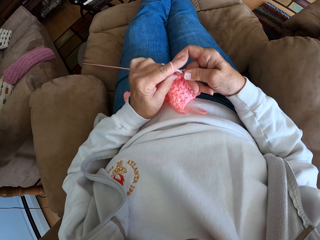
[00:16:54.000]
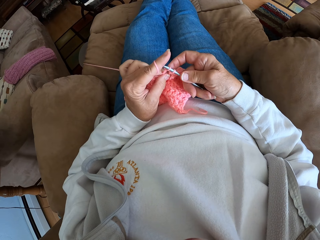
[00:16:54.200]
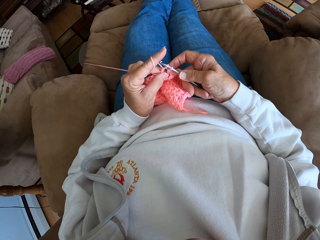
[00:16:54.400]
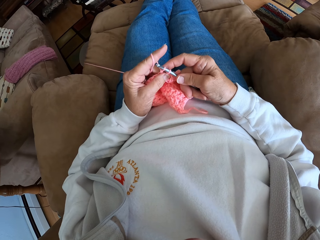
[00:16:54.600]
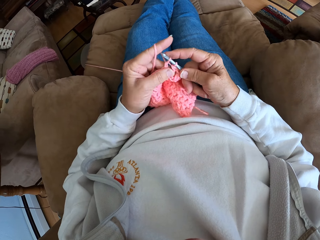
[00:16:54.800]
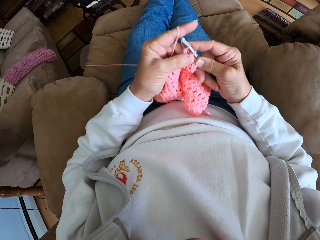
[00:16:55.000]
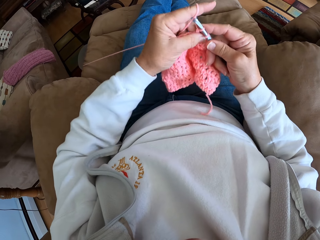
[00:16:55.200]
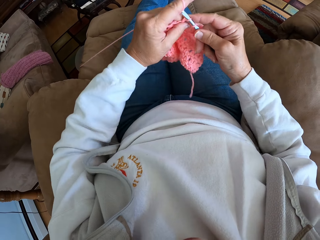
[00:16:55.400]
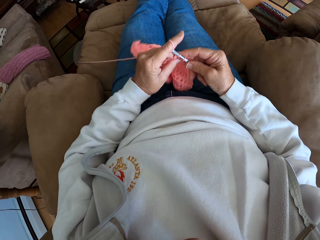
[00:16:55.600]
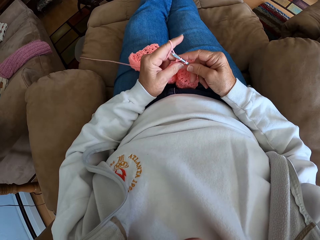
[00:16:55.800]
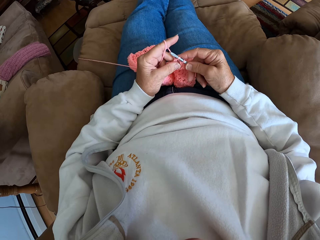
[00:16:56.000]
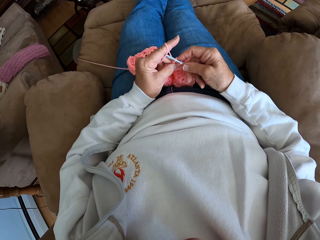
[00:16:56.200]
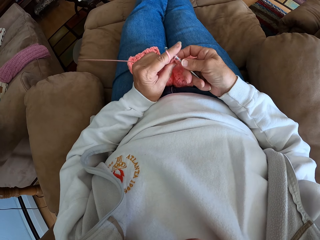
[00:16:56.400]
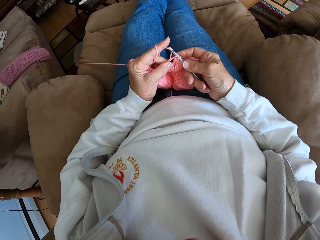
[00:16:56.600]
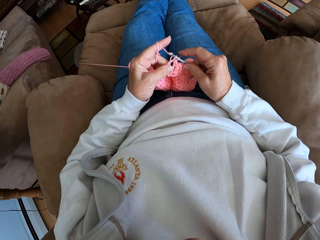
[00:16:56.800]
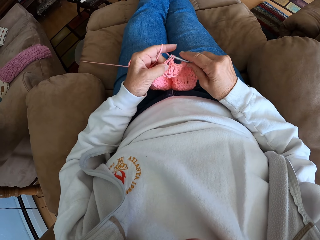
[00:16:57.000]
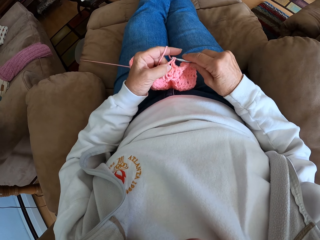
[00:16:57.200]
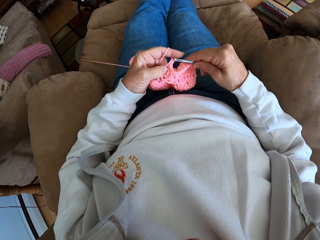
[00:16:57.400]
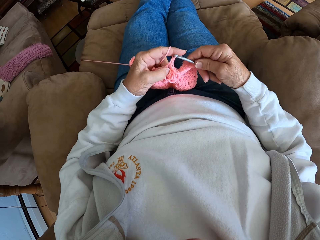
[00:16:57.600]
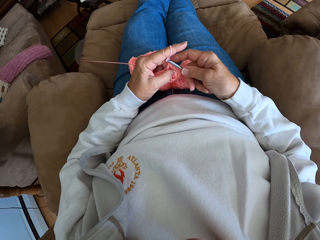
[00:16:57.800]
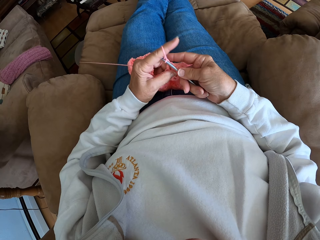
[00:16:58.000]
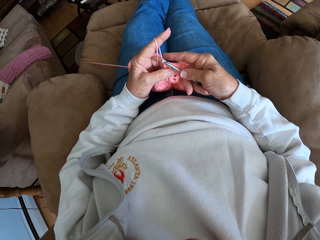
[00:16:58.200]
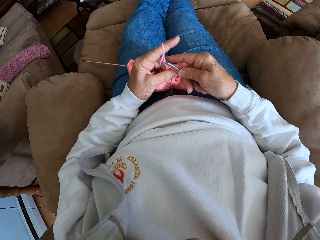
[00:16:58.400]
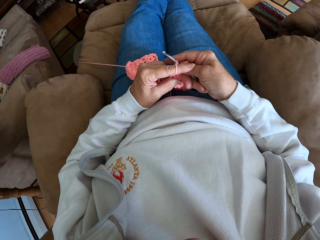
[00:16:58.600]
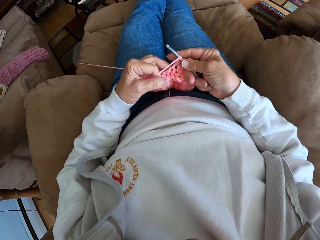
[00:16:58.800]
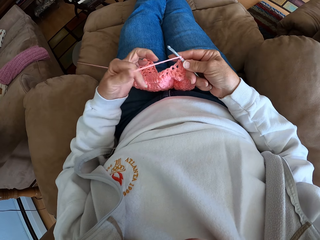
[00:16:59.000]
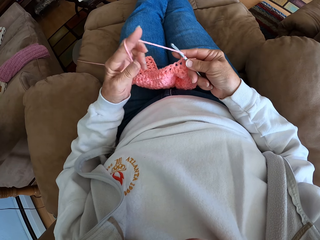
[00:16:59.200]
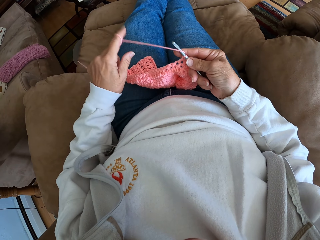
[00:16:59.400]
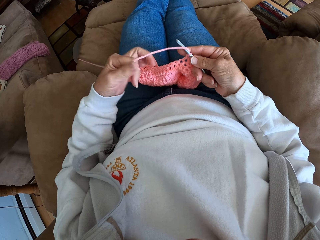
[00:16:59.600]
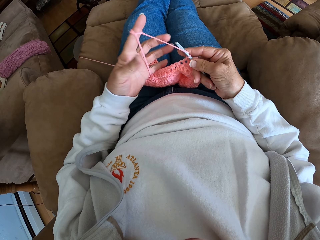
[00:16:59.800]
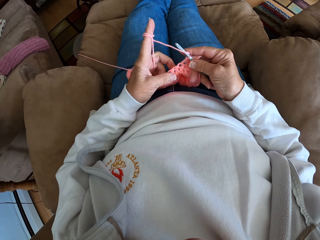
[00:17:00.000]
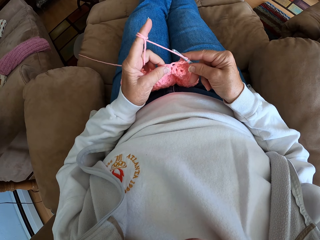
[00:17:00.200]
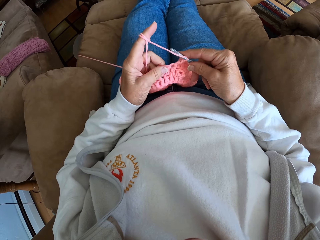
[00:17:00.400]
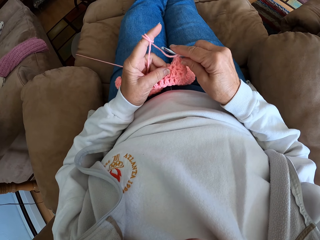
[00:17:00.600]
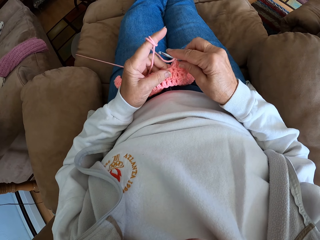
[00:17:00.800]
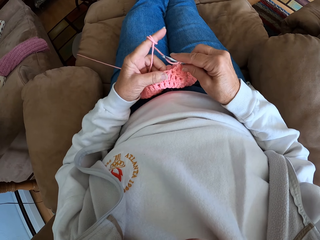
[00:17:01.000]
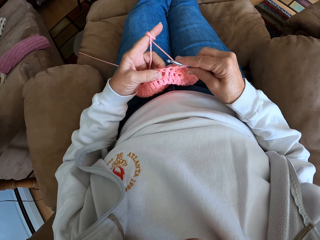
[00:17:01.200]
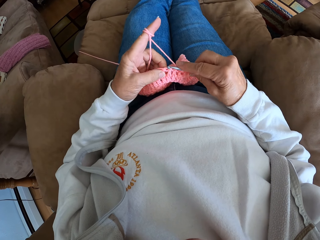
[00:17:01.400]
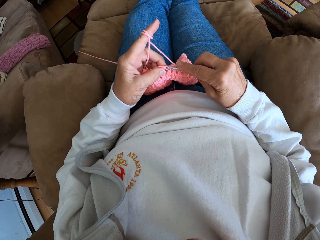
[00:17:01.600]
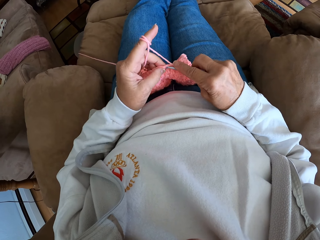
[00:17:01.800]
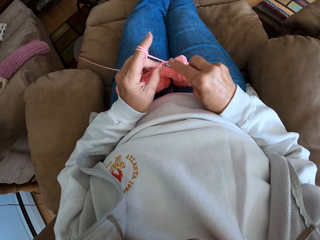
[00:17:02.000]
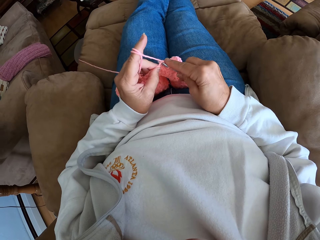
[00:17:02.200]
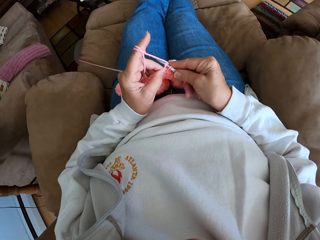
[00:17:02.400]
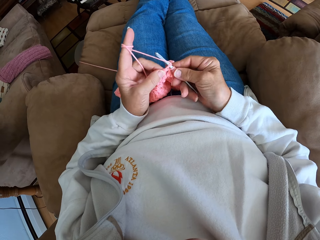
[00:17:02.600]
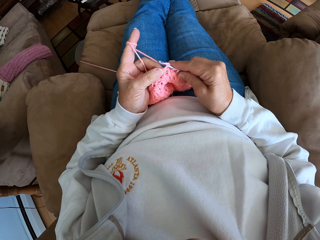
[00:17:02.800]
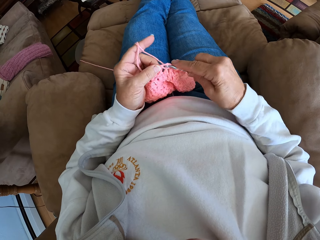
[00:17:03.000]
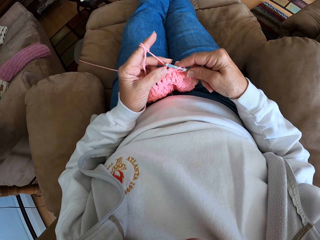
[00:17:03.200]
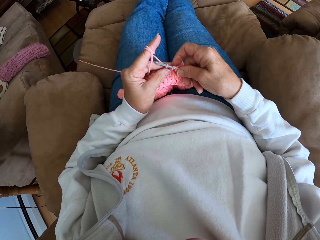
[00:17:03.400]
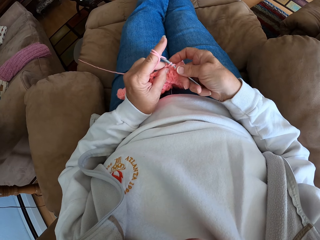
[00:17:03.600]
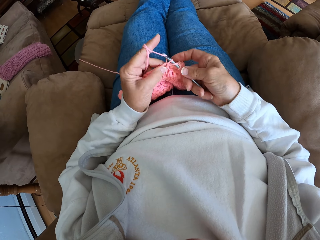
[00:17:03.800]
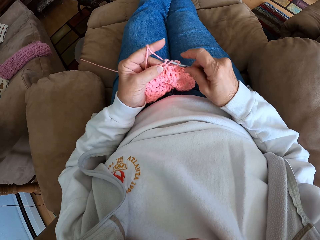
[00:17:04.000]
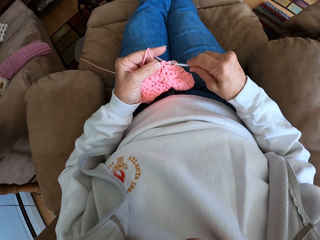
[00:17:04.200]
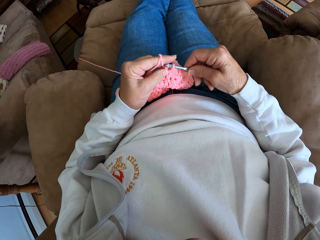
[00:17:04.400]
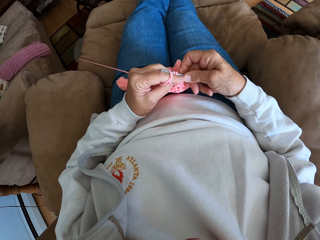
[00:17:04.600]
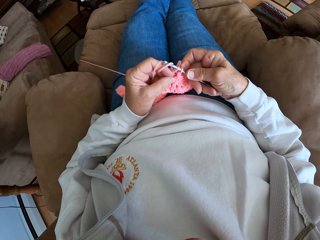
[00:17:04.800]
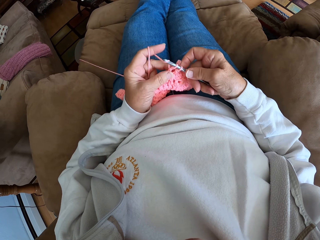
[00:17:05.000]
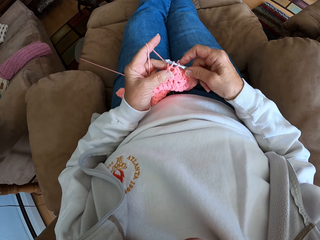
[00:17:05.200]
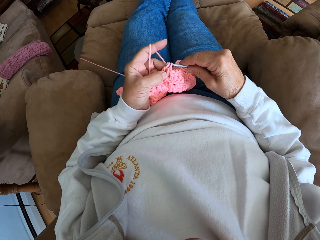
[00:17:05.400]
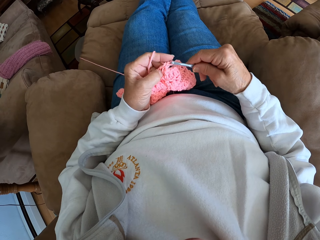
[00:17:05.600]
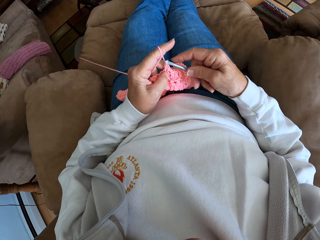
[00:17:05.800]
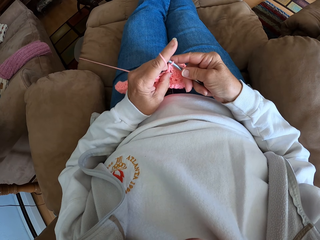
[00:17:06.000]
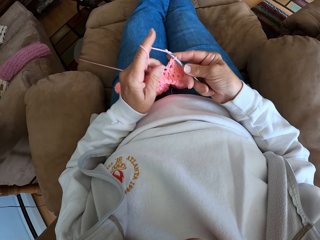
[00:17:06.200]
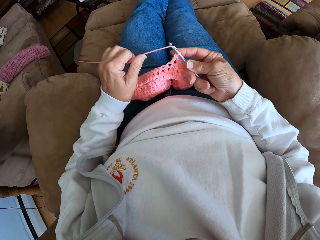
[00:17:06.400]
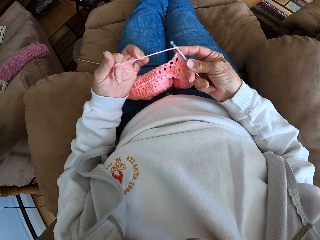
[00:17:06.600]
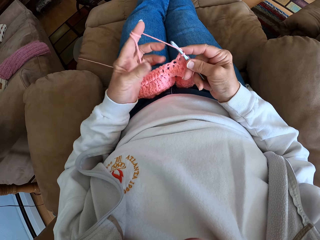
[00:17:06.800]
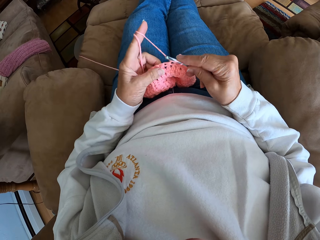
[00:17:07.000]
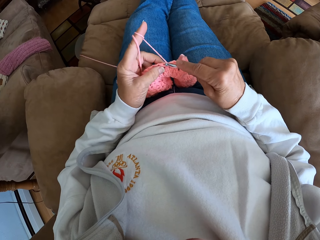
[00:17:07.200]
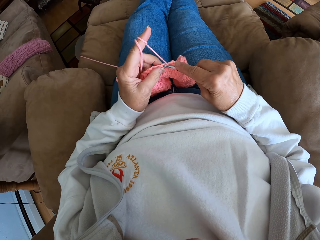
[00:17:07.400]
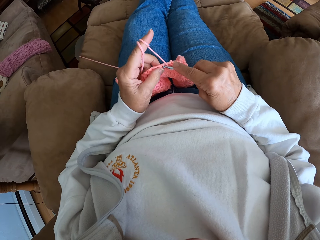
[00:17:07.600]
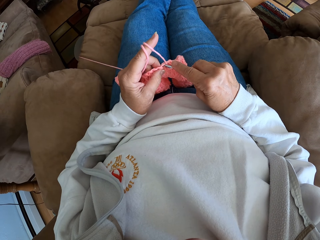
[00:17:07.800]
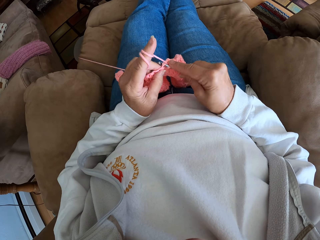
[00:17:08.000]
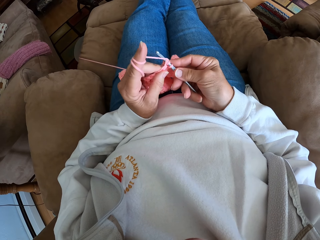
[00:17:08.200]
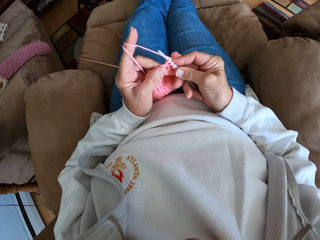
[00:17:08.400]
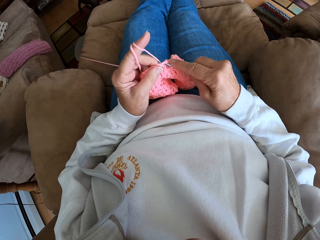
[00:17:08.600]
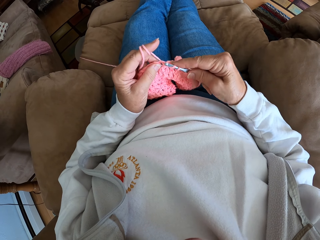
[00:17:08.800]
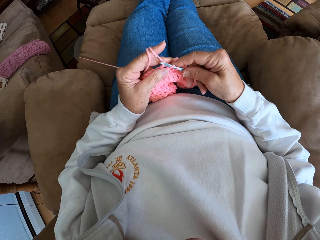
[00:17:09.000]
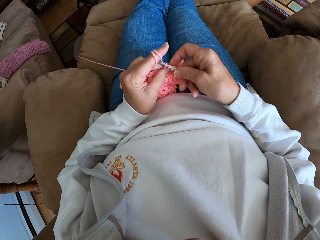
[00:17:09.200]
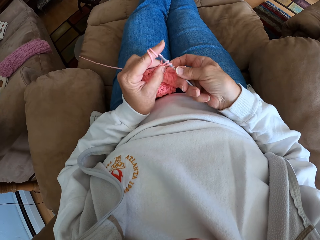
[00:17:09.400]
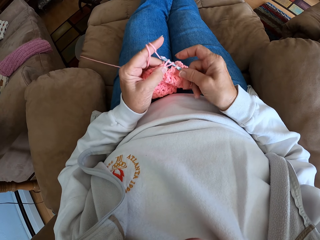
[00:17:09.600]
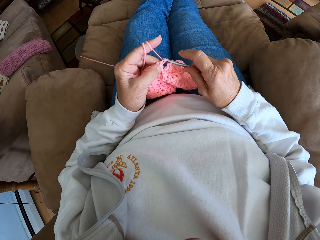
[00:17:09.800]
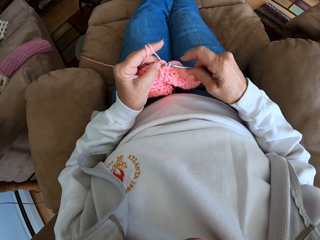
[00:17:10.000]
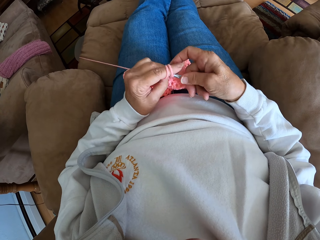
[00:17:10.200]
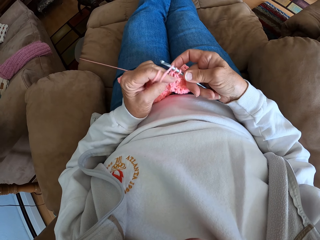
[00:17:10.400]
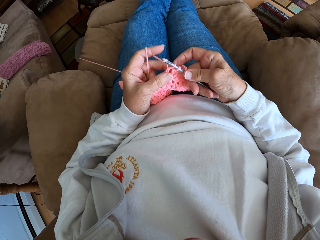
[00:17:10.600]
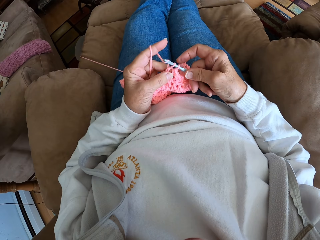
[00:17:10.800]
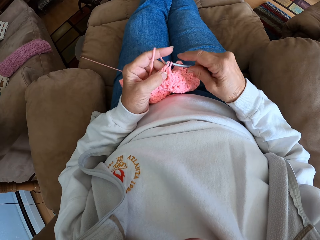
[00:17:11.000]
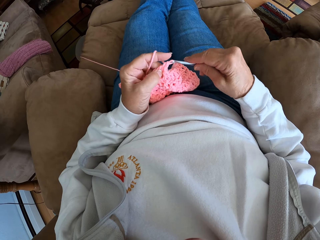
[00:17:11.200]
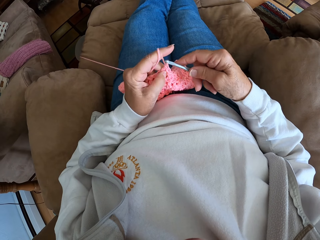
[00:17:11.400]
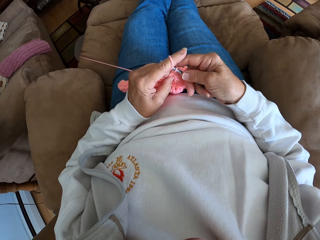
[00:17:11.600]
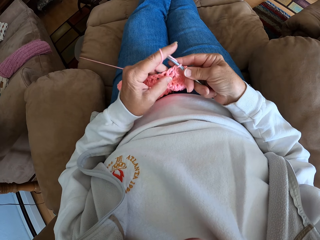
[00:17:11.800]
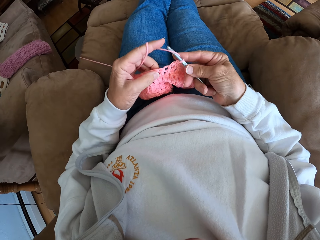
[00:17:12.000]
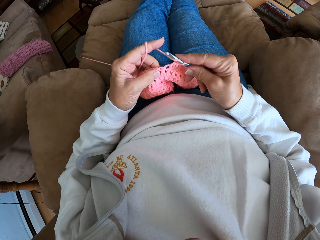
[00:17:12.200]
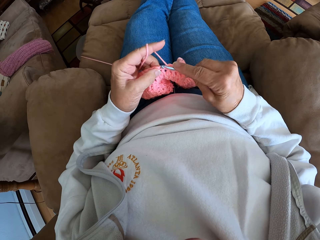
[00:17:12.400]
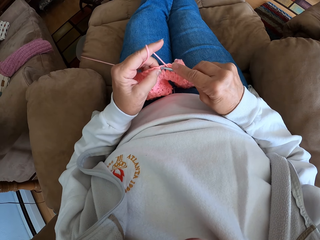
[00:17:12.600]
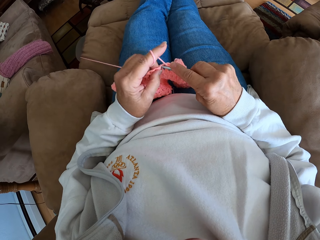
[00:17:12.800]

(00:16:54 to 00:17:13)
The camera wearer adjusts a knitted fabric on the lap. They knit the fabric with a knitting needle. They coil a knitting thread to a finger. They knit the fabric with the knitting needle. They coil the knitting thread to a finger. They knit the fabric with the knitting needle.

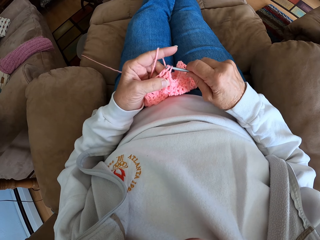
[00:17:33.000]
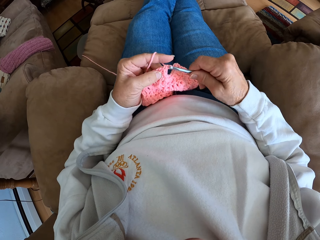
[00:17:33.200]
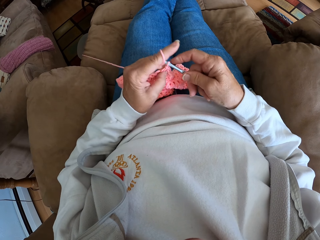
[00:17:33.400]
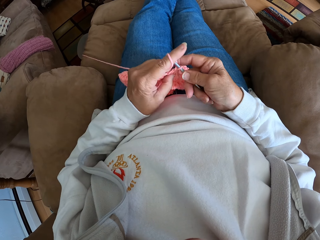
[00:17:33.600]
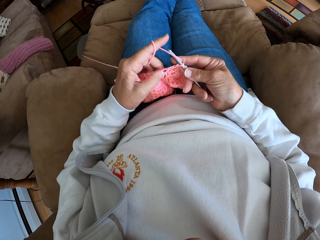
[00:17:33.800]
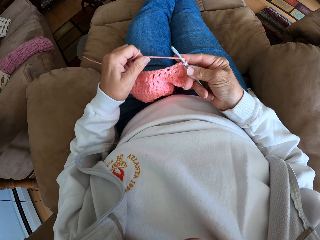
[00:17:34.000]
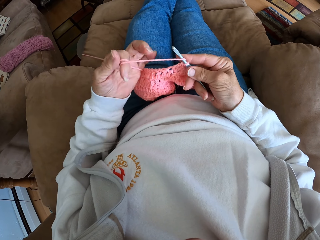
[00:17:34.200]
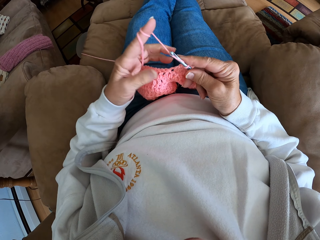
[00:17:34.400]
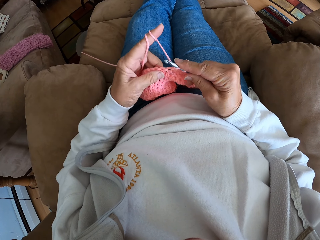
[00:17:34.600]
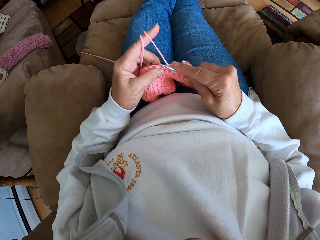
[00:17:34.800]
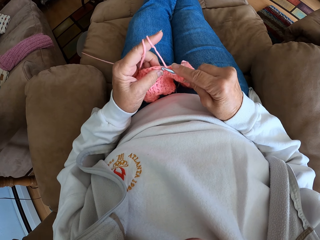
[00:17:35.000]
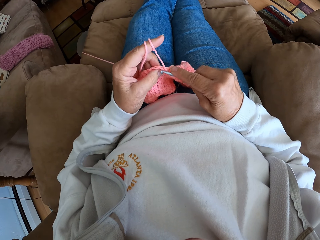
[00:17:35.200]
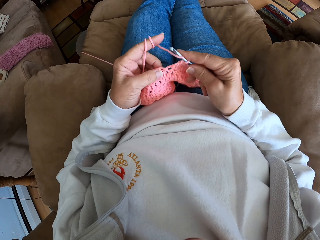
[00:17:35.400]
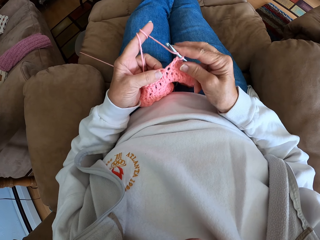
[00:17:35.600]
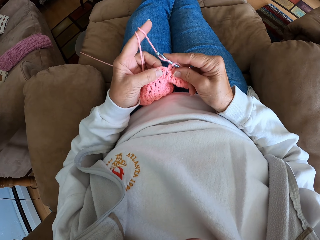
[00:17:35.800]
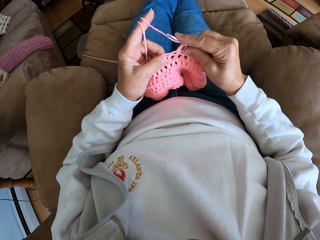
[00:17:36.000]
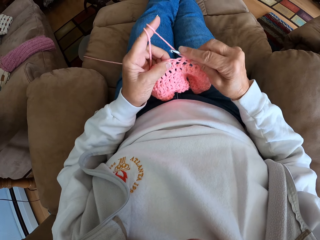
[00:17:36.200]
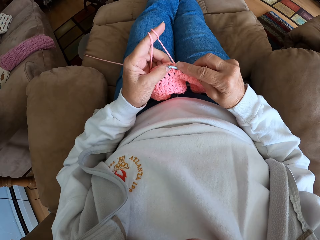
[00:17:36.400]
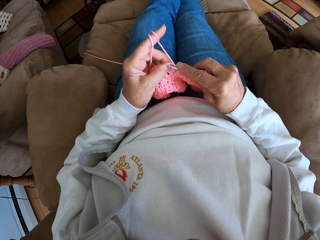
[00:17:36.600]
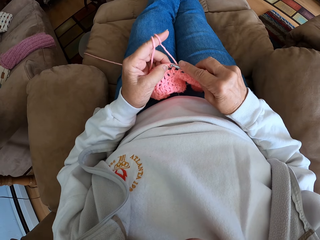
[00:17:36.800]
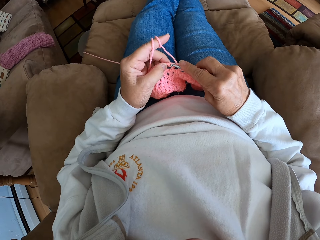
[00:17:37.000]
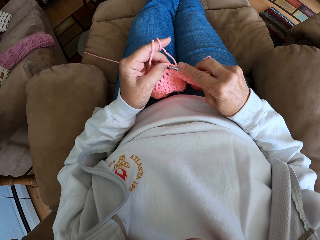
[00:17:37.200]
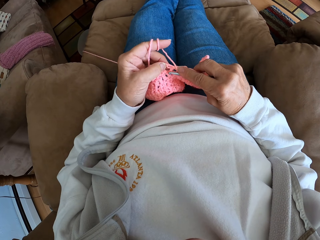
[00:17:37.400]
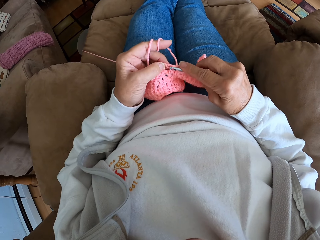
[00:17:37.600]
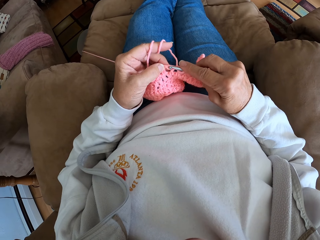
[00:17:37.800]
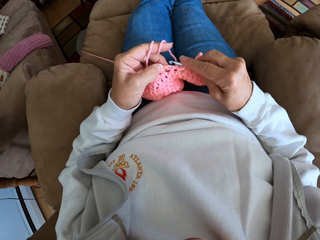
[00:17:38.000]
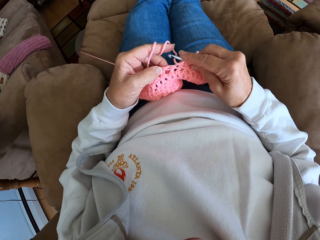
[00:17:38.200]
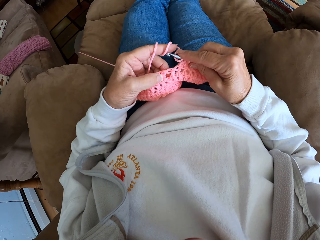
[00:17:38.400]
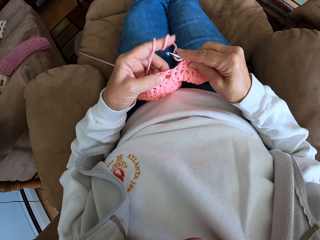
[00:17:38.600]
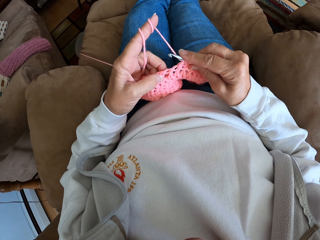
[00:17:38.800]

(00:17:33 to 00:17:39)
The camera wearer coils a knitting thread to a finger. They adjust a knitted fabric on the lap.
